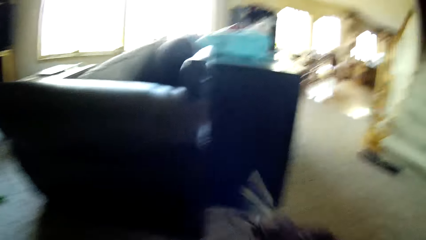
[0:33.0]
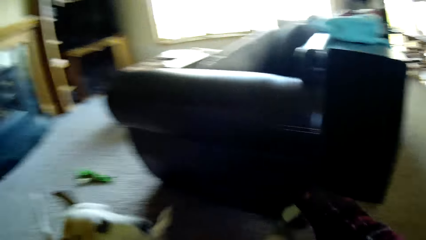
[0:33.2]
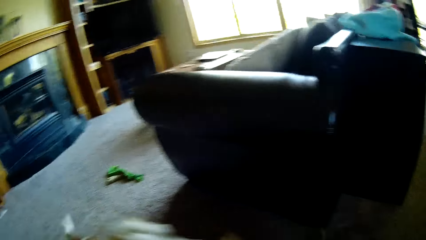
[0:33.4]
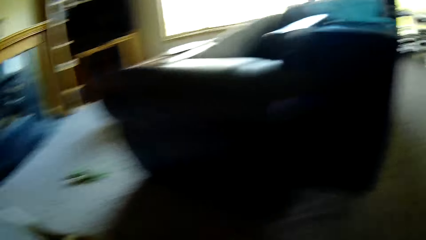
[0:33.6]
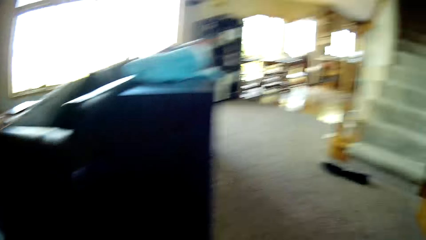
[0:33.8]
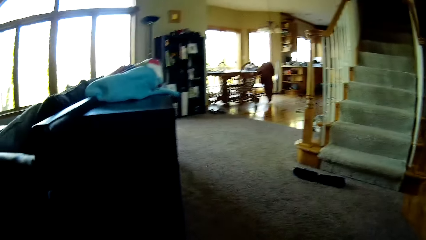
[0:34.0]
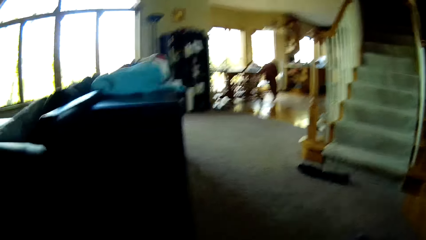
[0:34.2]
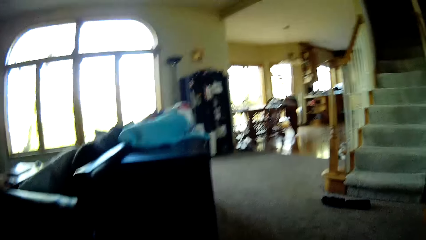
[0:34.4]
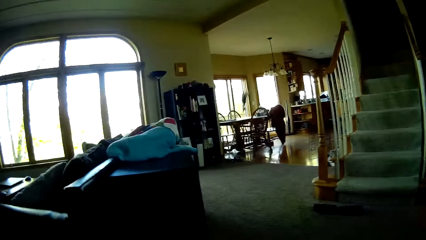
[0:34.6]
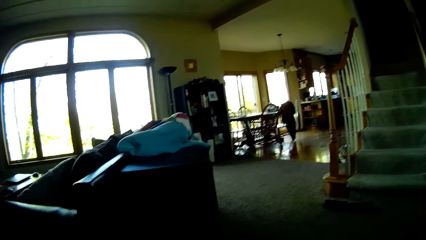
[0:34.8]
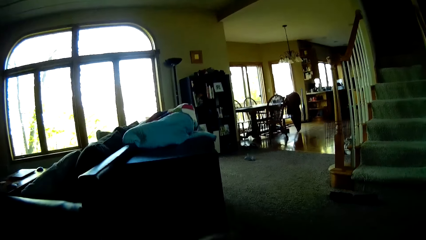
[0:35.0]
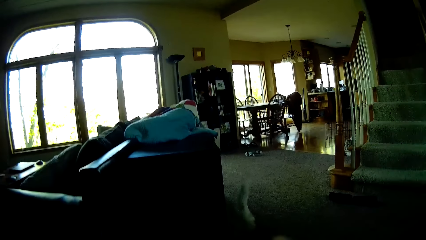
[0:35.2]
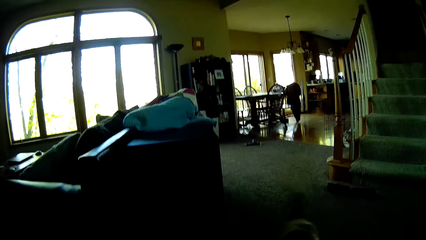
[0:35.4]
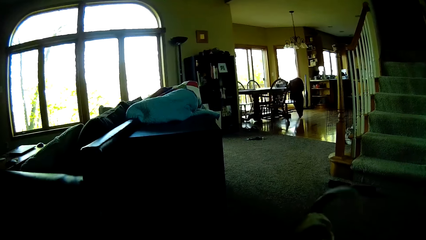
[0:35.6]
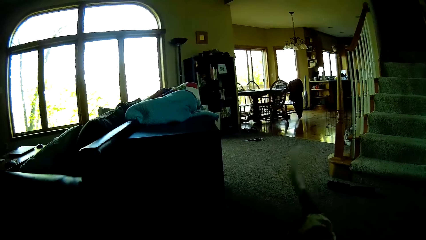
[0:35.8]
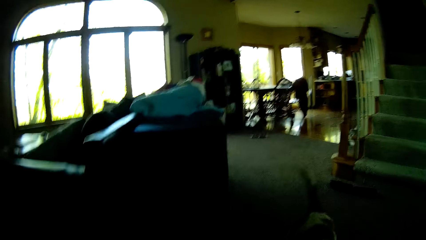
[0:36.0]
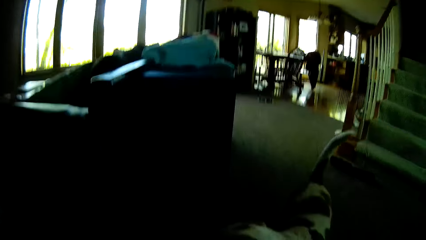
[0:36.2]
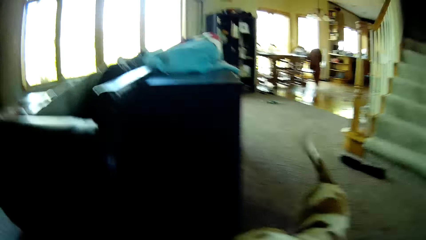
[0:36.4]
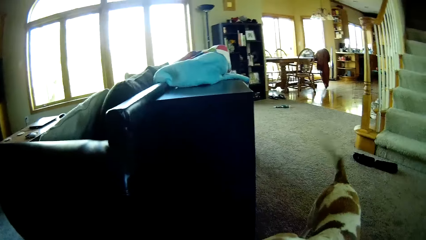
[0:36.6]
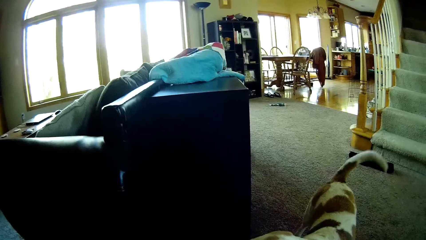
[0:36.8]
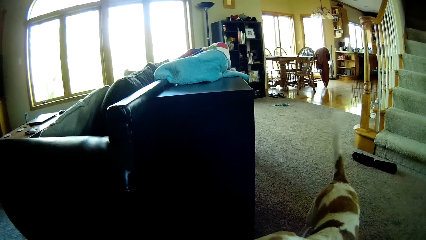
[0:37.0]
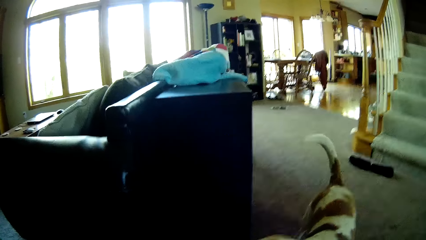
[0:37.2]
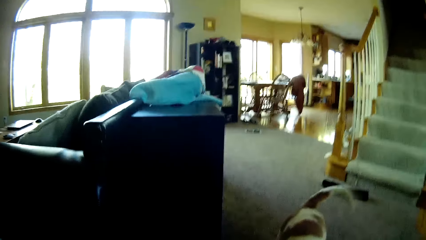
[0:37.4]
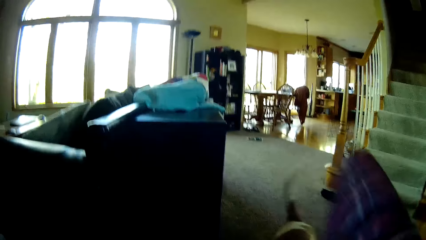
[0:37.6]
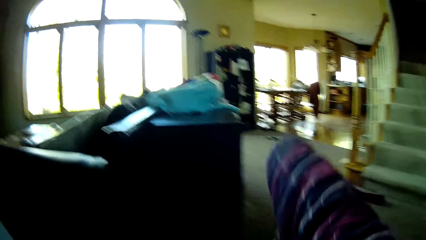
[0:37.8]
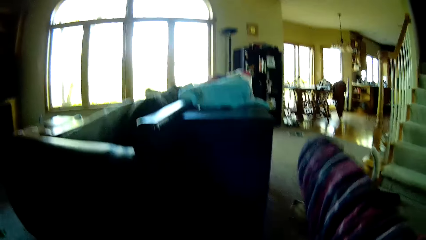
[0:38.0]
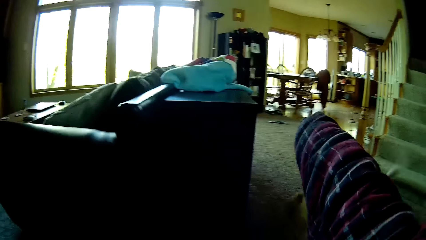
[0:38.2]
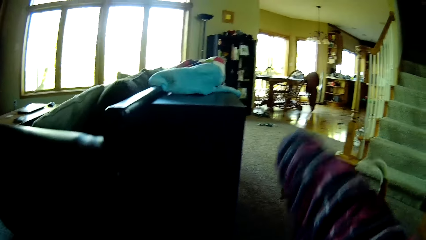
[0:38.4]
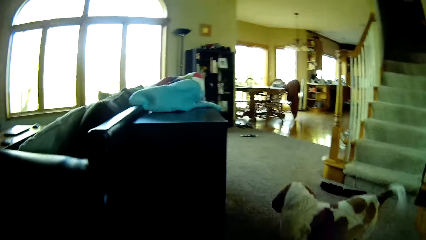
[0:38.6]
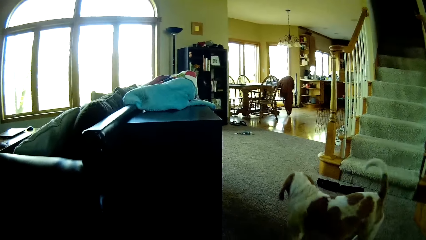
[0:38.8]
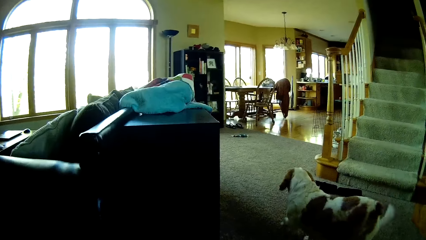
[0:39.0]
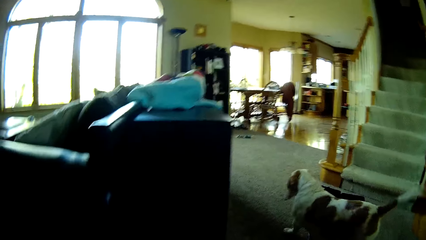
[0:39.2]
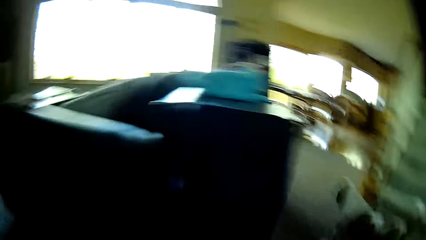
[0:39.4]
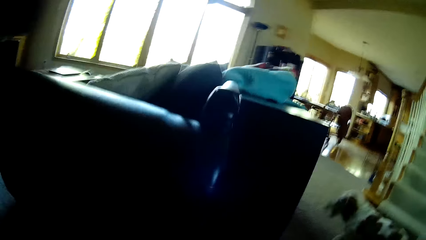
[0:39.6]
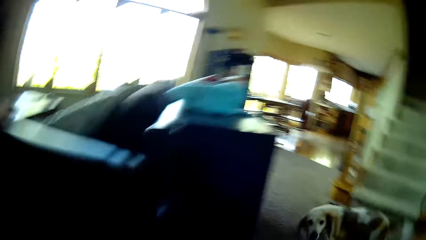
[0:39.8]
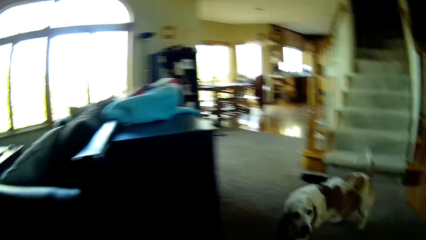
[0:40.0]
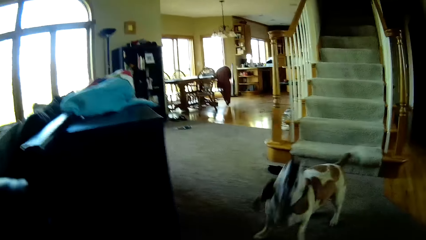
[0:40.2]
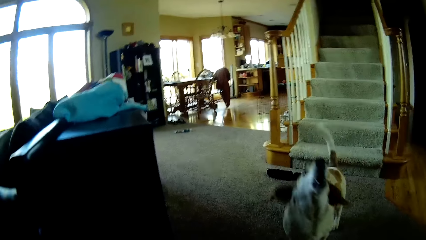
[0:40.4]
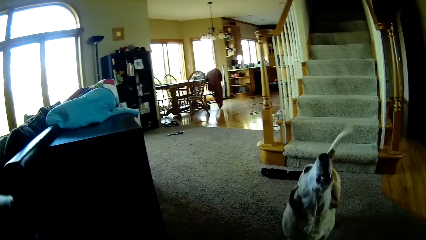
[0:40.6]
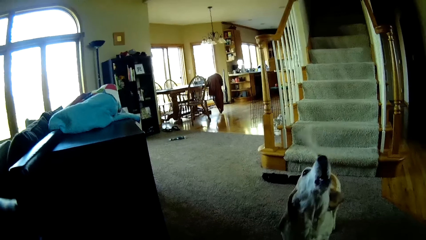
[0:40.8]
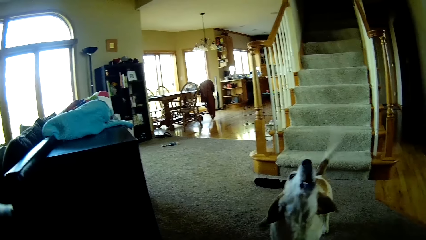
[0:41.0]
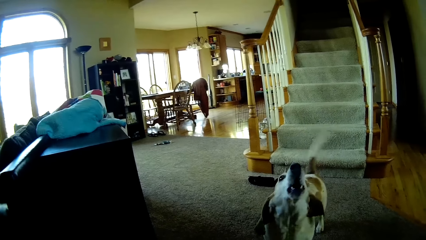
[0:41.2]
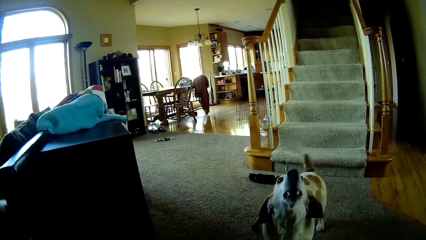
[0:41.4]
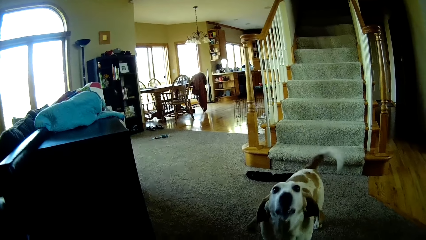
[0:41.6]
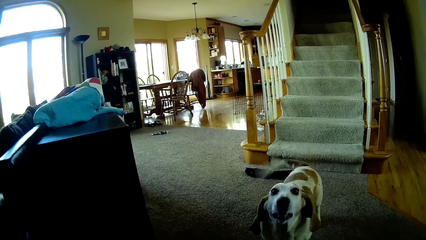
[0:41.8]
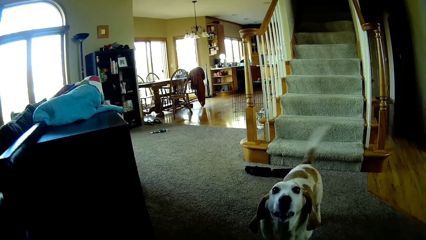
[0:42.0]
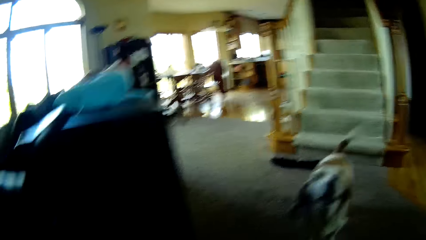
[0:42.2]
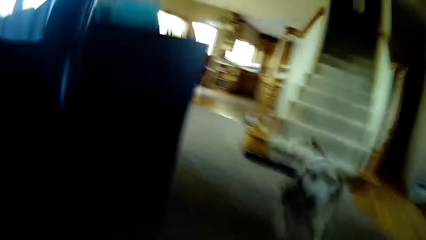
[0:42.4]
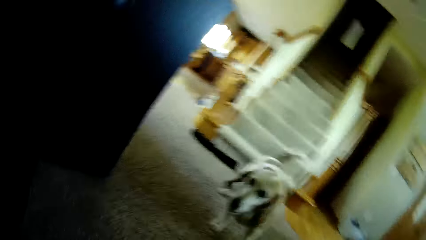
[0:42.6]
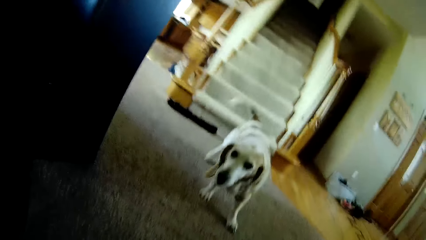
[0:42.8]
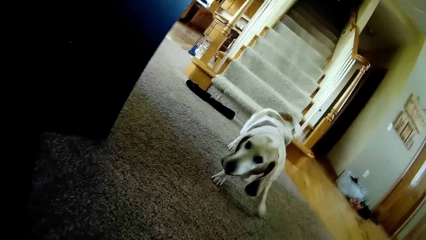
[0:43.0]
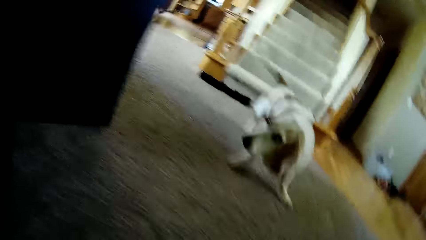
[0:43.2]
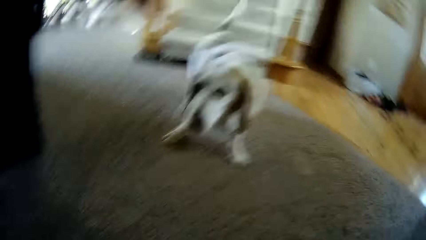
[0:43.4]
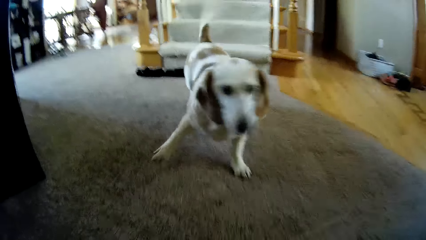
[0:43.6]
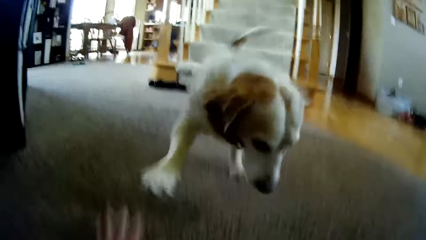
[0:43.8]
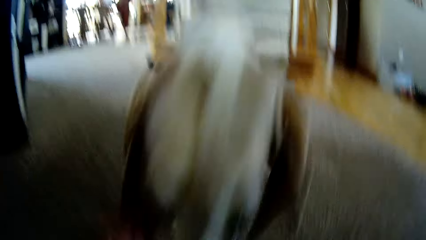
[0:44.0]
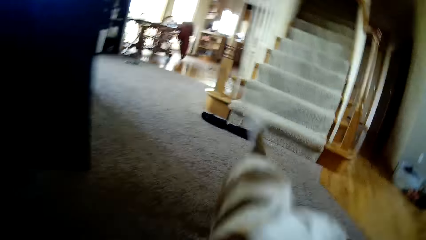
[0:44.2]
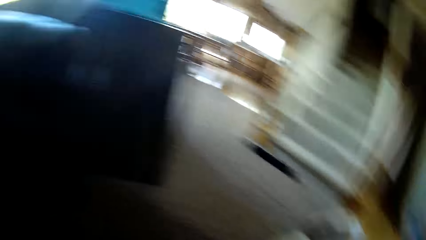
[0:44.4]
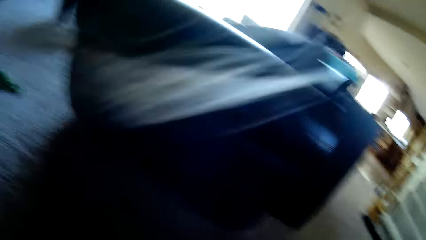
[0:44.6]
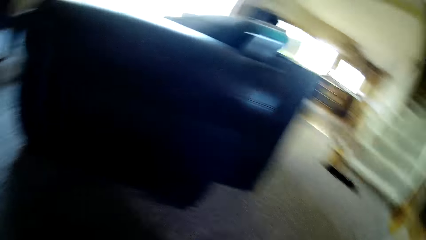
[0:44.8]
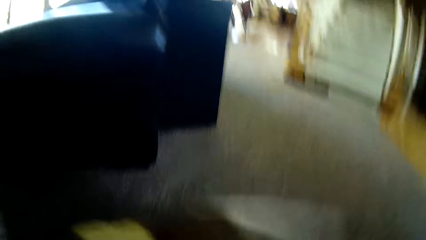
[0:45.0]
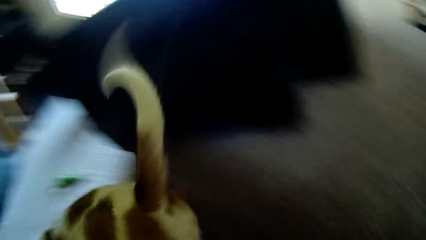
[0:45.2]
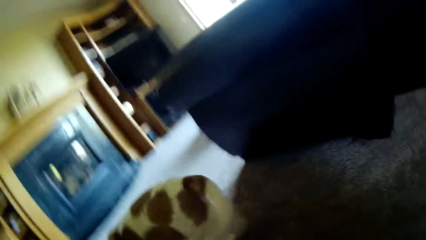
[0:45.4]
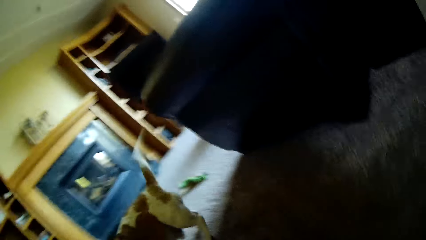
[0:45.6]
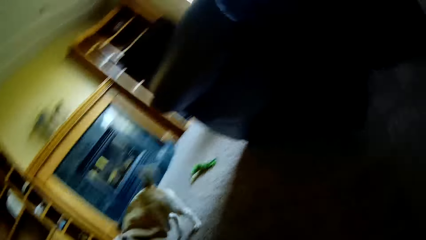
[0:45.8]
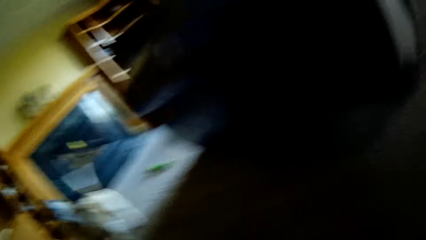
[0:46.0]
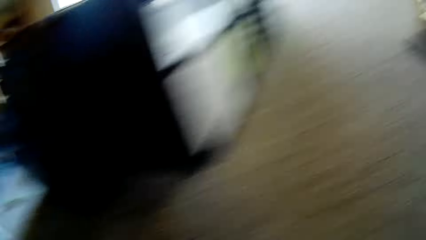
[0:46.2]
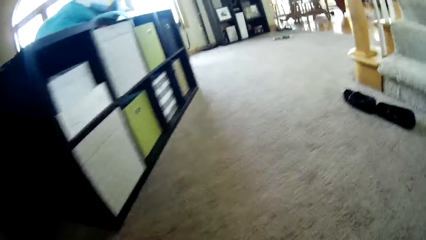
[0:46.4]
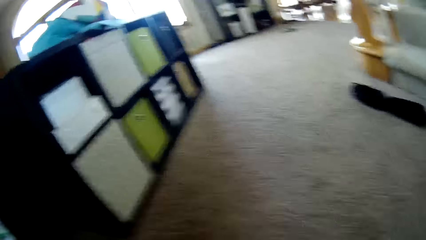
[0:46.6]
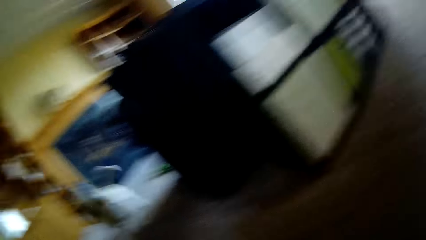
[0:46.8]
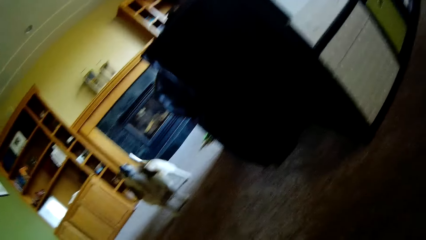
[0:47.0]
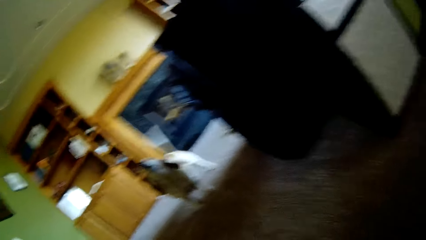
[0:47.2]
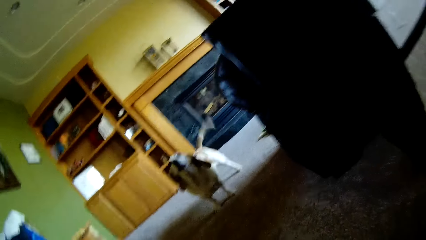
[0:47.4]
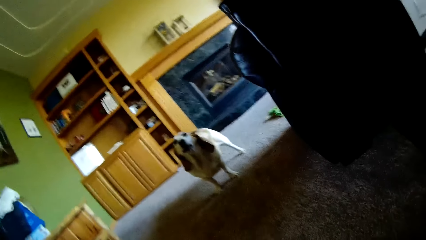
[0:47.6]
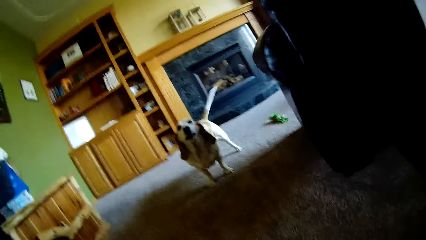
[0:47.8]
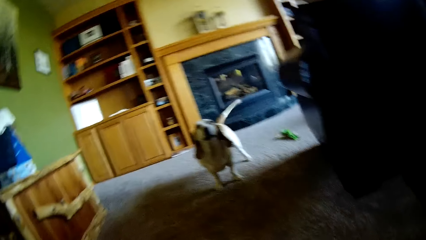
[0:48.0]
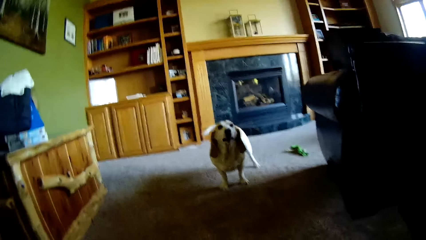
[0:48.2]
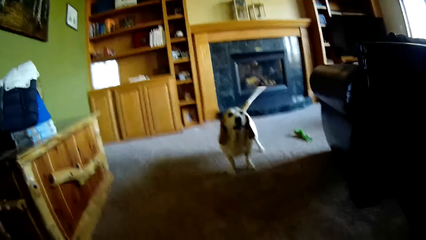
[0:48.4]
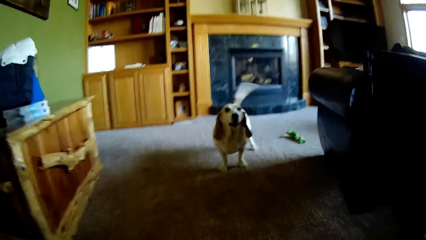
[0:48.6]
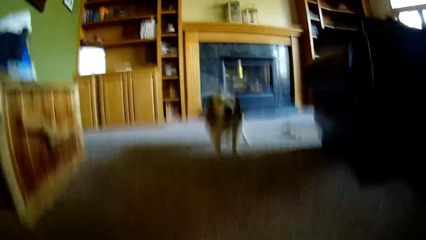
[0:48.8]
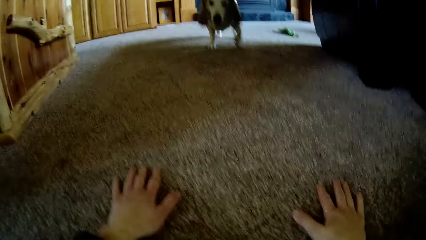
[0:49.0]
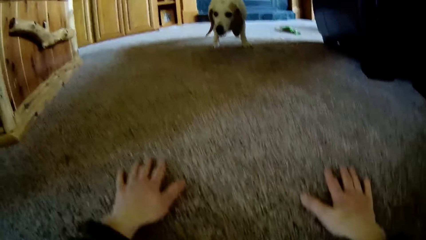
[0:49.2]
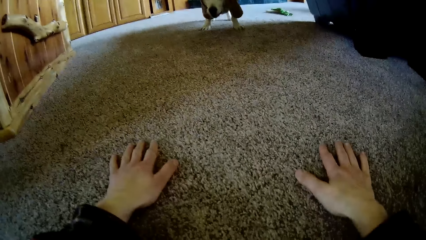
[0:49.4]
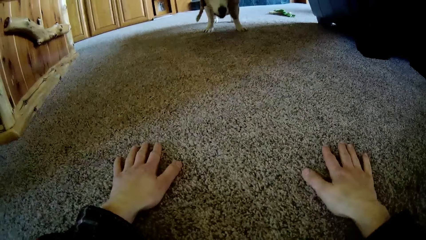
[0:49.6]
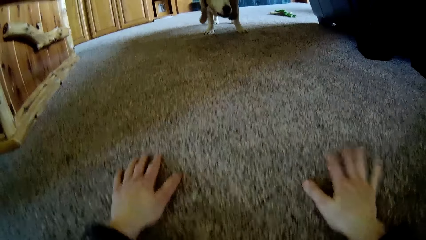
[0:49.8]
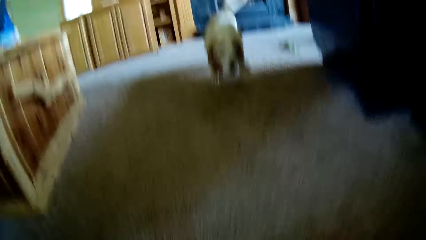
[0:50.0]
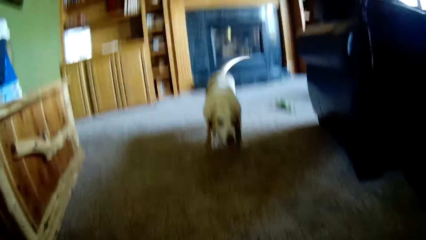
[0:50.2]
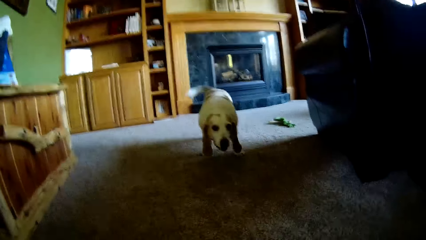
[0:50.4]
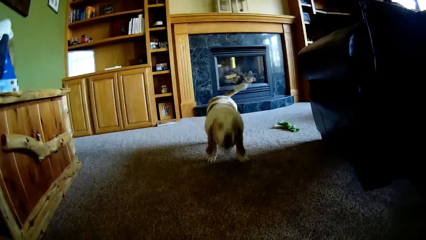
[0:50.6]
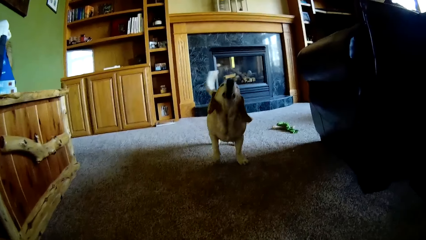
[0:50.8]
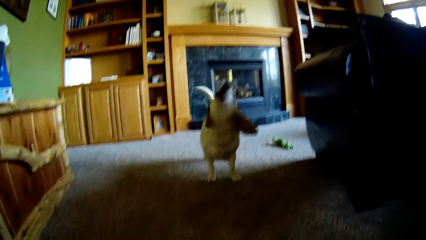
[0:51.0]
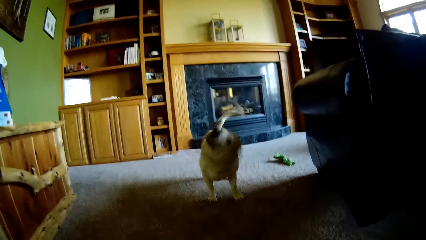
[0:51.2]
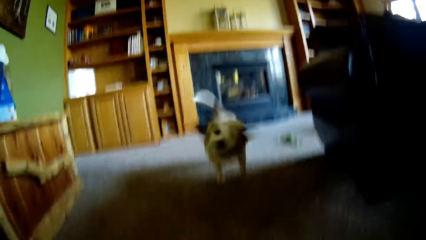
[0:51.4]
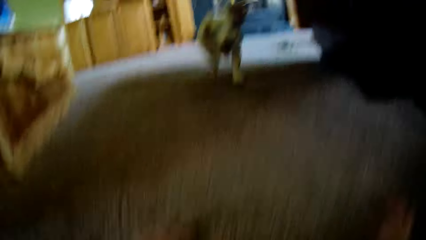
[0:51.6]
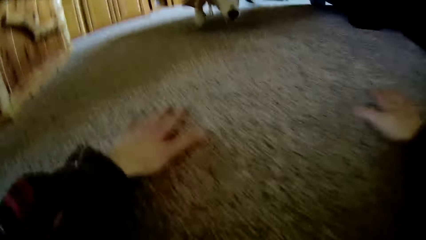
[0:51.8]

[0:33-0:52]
The camera wearer holds the sock with her right hand. She throws away the sock. She talks to the dog. She stretches her right hand. She points out with her hand. She plays with the dog. She taps both her hands on the floor.
